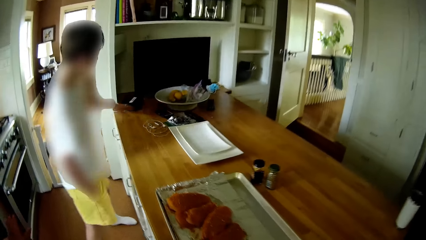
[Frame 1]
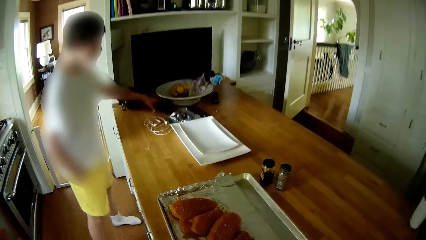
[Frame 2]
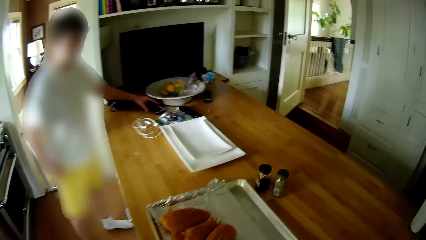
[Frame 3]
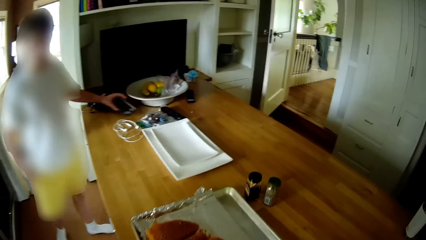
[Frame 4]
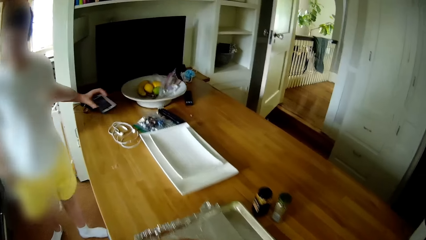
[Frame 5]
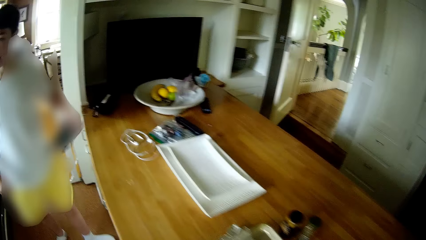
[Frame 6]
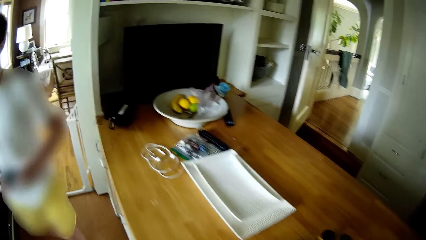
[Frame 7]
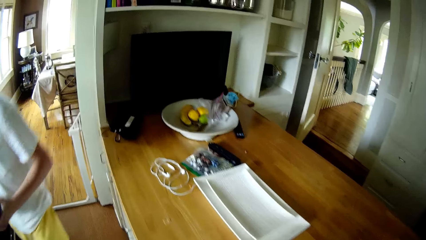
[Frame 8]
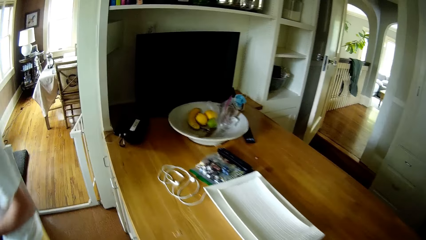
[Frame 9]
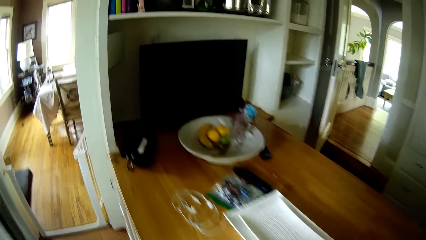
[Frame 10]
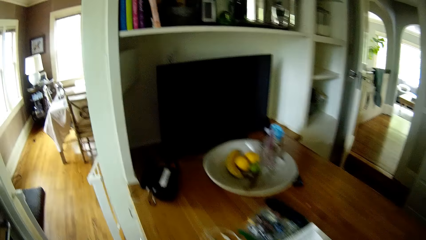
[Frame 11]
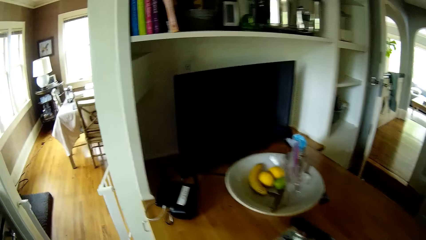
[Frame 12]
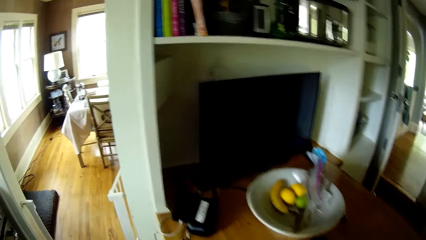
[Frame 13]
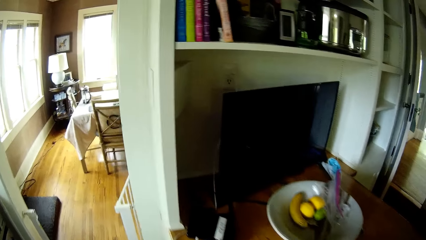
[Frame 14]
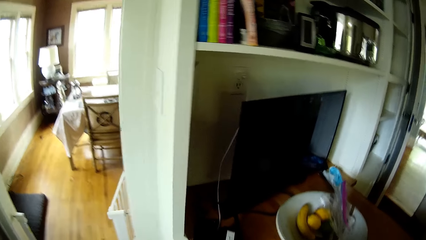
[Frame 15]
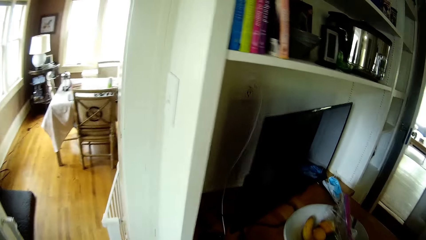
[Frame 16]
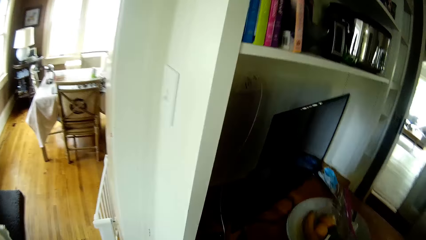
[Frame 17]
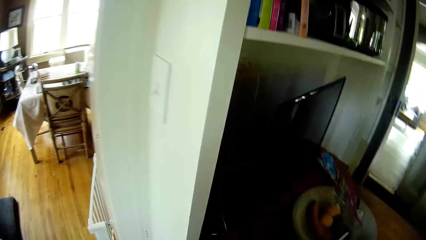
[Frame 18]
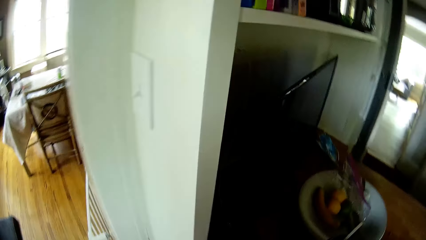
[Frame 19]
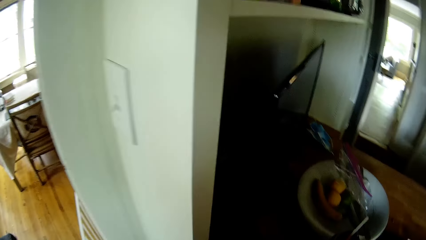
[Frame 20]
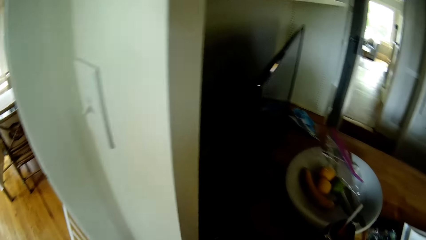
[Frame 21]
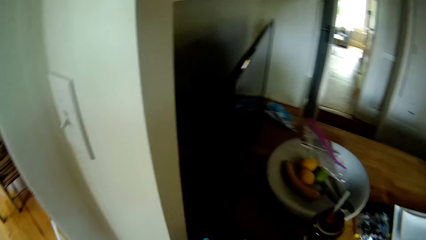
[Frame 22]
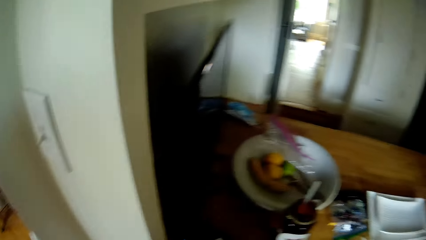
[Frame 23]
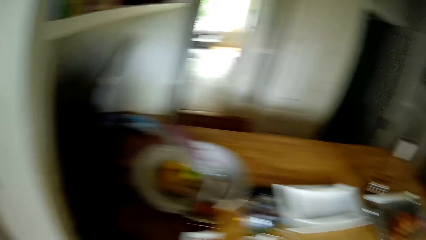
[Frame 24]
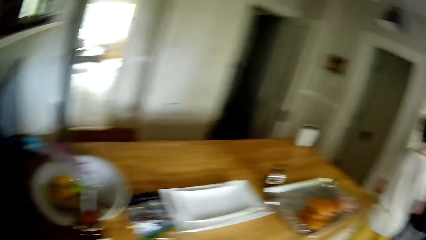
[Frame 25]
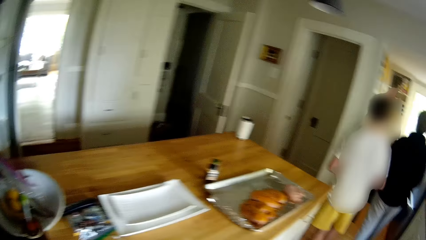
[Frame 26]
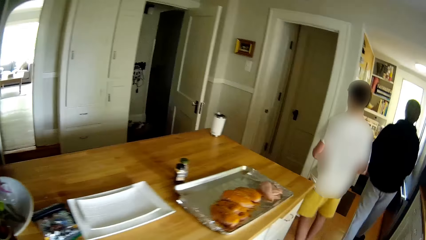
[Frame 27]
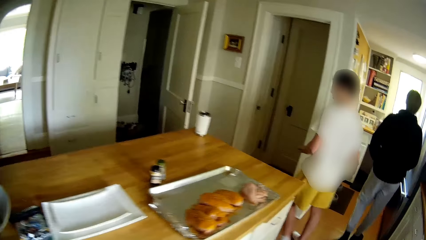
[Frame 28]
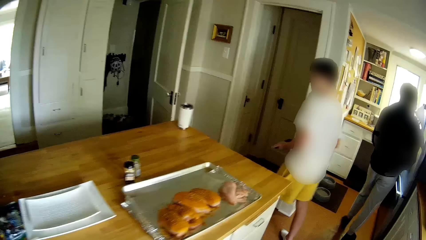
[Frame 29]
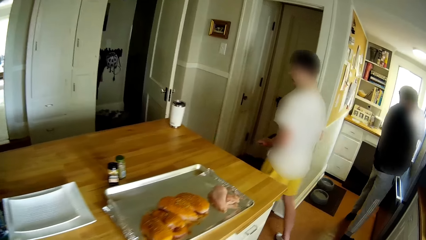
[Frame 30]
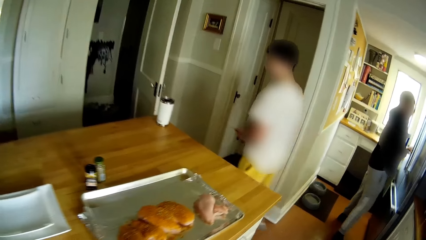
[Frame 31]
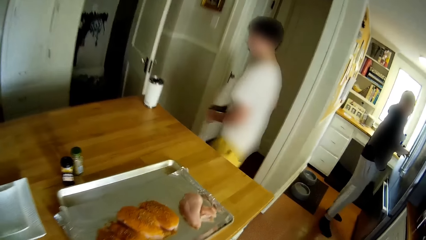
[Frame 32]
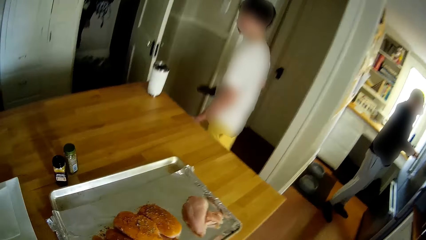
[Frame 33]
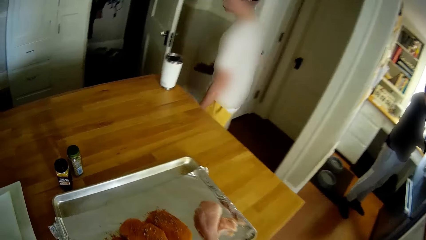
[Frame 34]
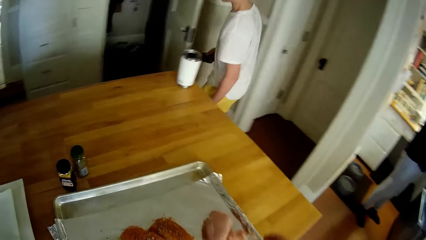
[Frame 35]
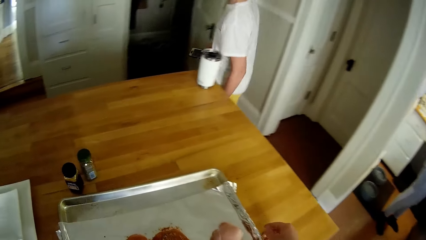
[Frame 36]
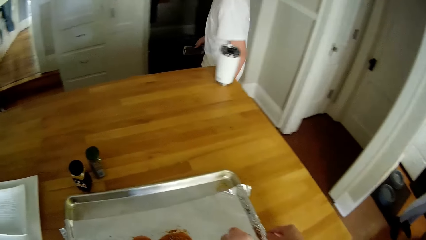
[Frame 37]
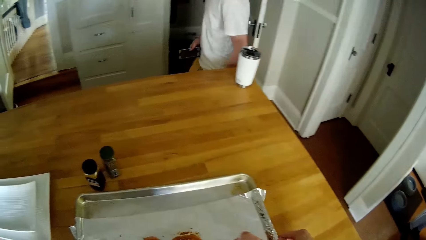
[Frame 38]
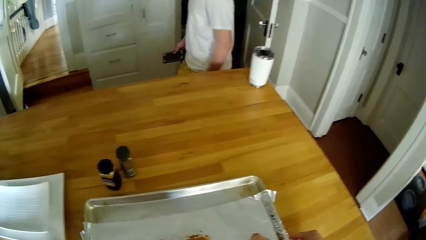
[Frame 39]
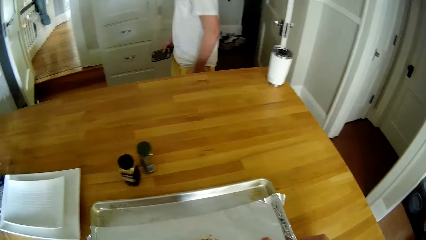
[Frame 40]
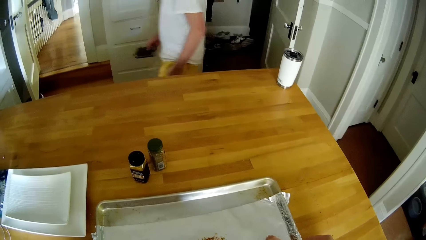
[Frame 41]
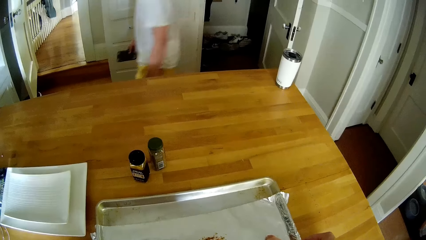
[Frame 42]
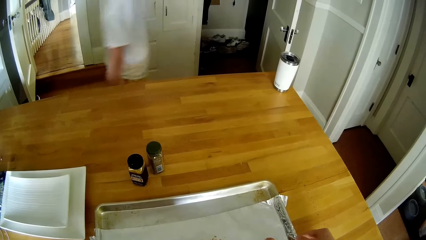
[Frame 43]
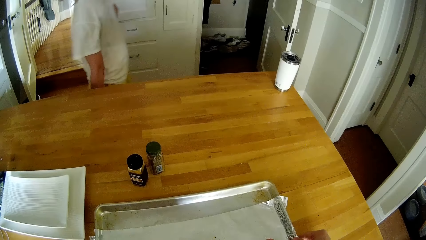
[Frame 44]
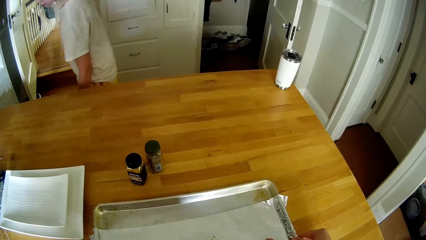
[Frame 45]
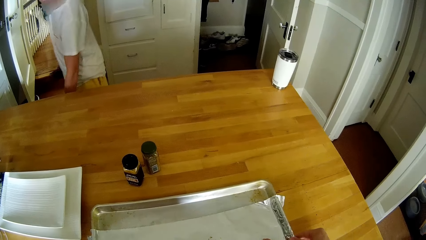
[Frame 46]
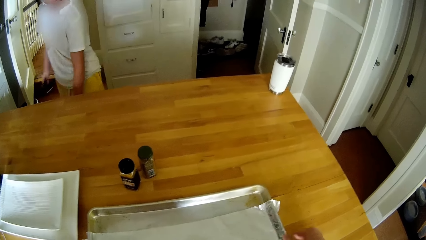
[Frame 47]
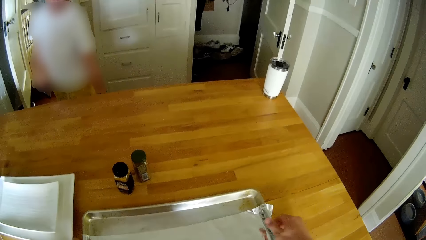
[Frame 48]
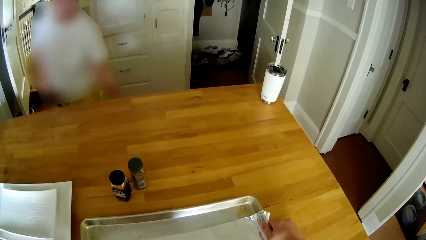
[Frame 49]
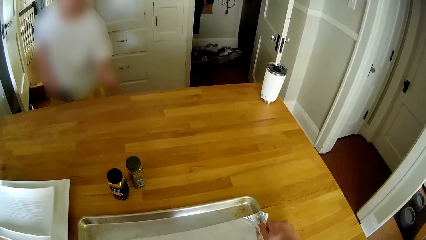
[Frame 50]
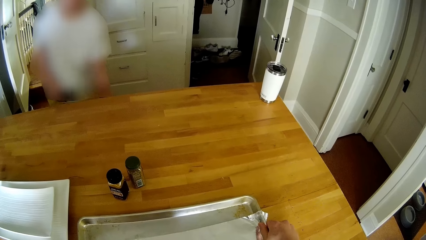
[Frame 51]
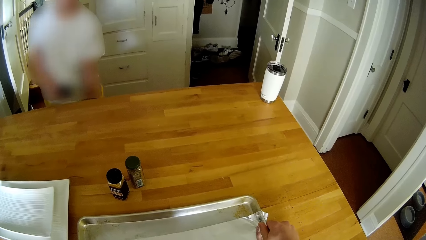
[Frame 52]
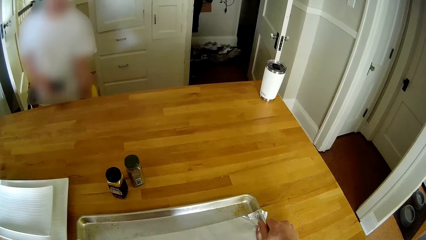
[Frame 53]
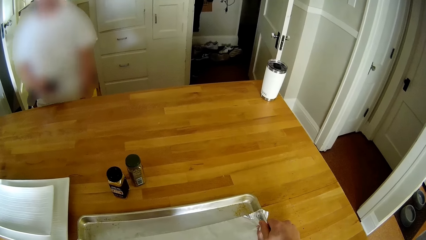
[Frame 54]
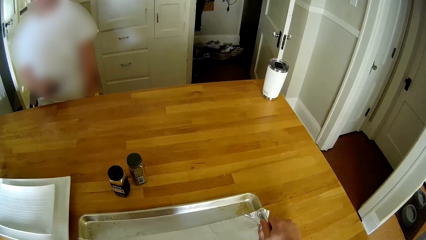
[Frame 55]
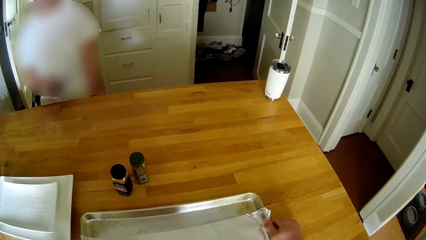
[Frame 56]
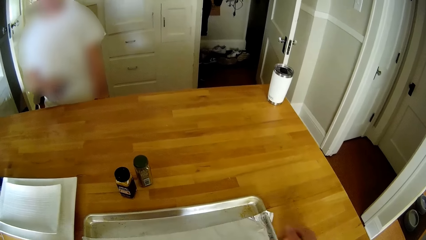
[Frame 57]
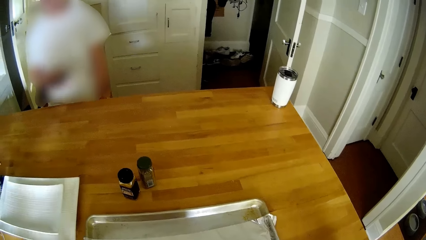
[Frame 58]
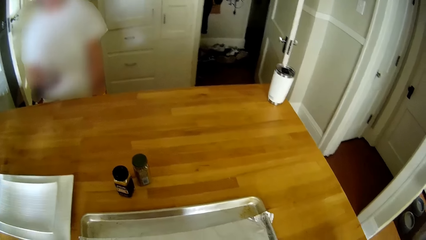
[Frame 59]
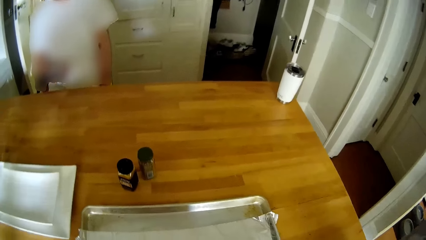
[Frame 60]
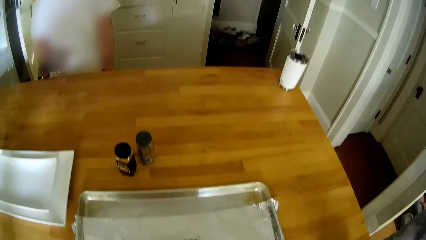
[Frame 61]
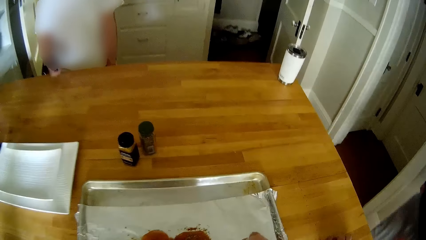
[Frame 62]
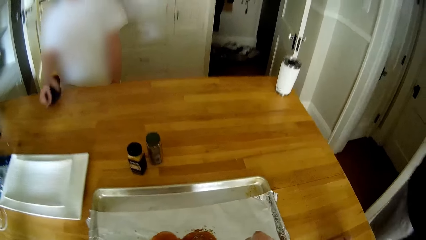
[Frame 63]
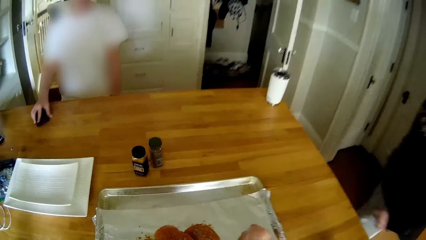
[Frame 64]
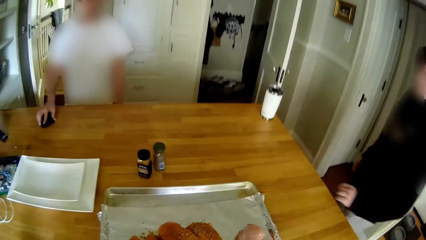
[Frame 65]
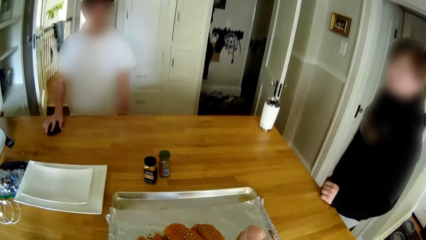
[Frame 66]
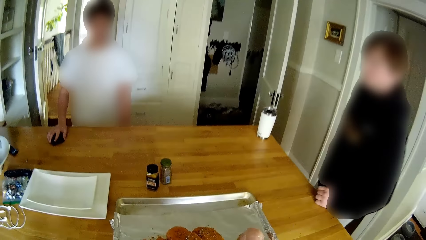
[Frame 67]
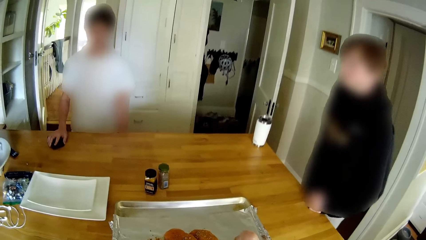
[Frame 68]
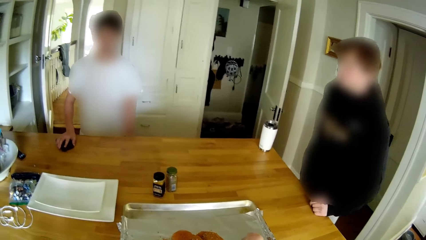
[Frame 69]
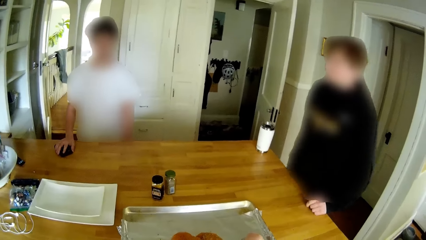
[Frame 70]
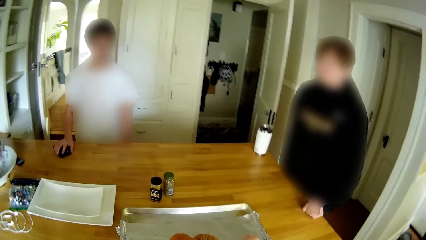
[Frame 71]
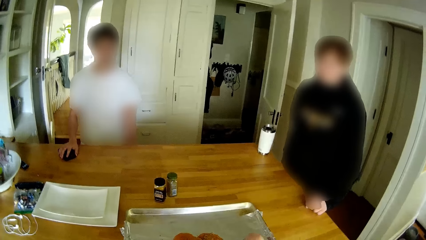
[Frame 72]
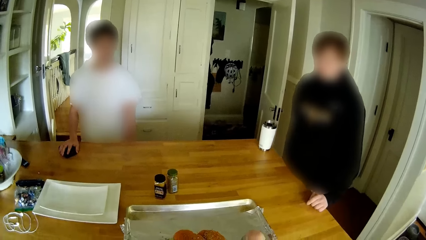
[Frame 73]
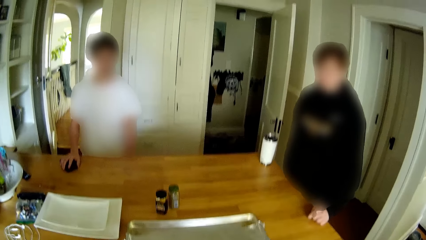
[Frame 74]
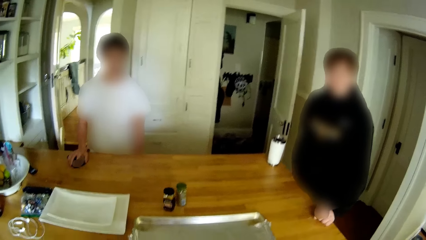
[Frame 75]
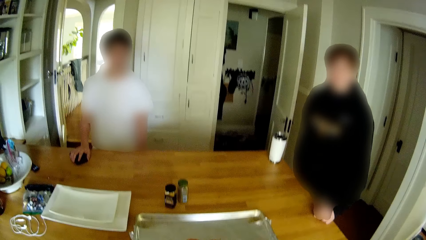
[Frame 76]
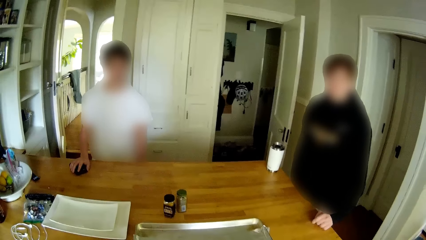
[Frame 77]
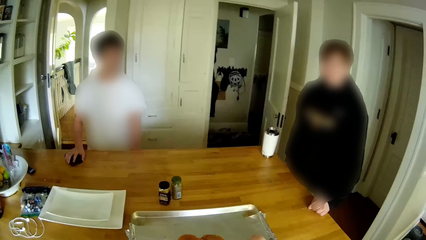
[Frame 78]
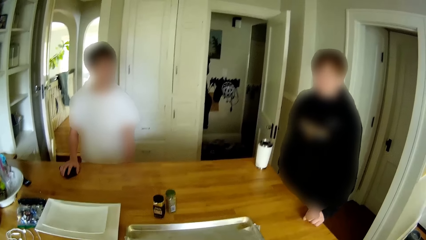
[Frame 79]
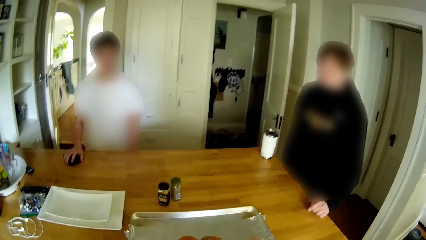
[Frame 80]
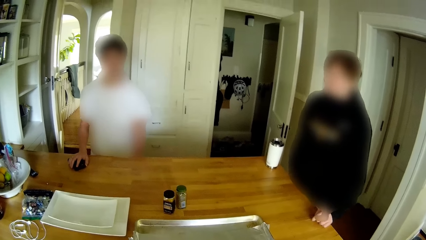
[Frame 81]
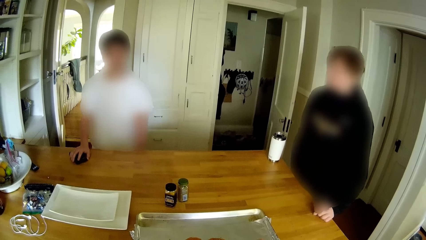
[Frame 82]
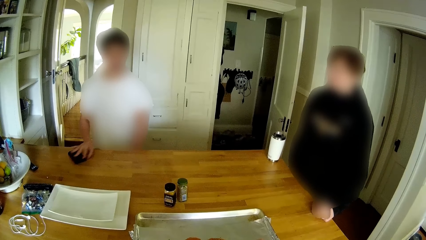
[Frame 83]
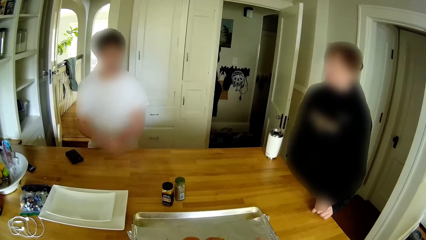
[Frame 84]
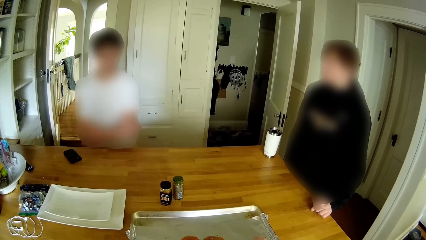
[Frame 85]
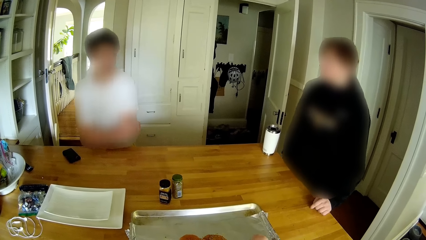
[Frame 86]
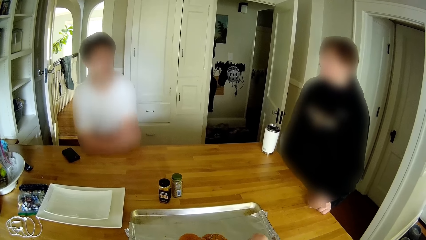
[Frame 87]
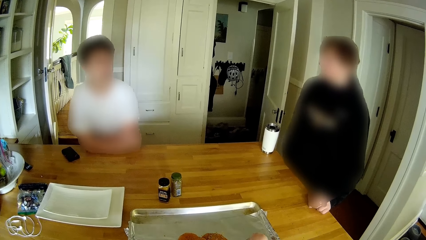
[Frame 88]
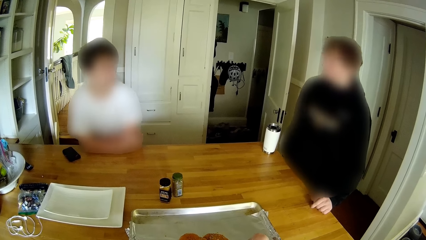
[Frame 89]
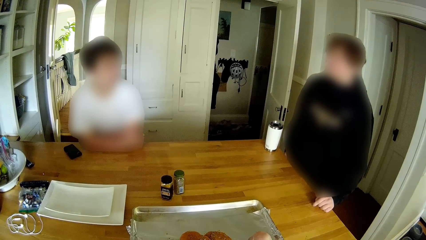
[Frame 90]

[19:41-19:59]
The boy picks a phone from the countertop with his left hand. The camera wearer places a drink on the table. They turn around. They adjust the food on the tray on top of the counter. They move the tray on the countertop with both hands. They converse with a teen and another teen. The boy interacts with another boy and the camera wearer.
